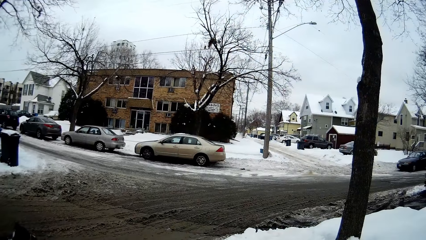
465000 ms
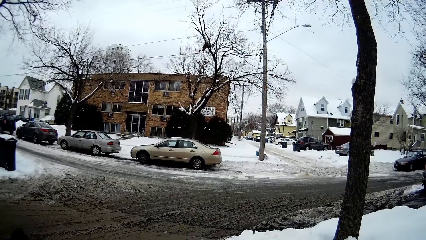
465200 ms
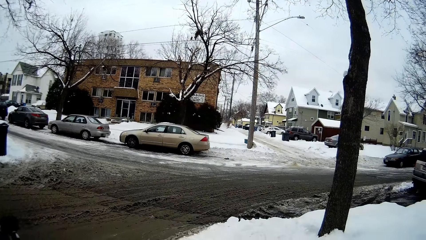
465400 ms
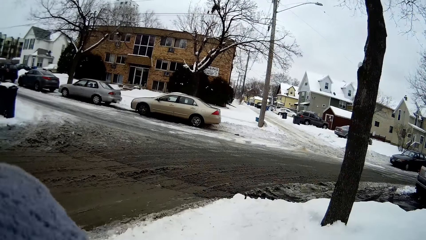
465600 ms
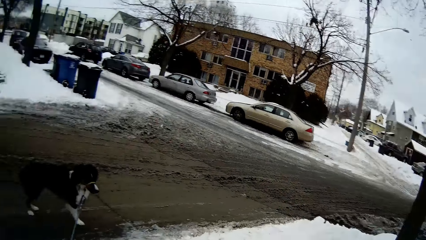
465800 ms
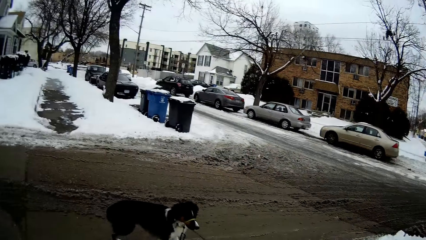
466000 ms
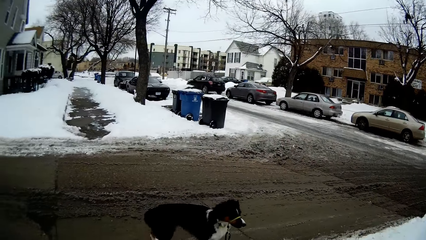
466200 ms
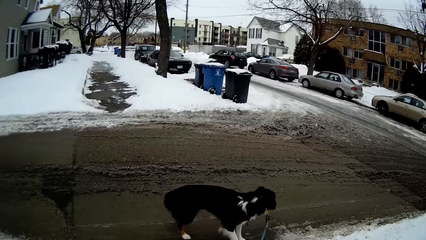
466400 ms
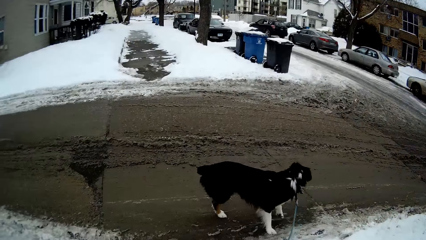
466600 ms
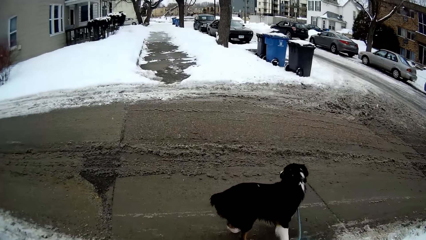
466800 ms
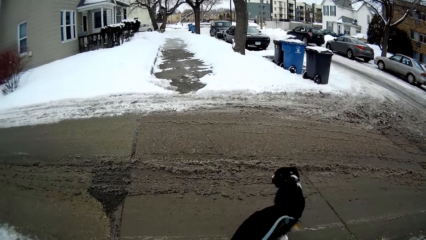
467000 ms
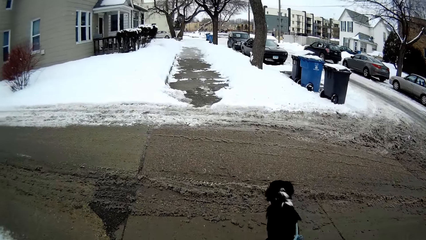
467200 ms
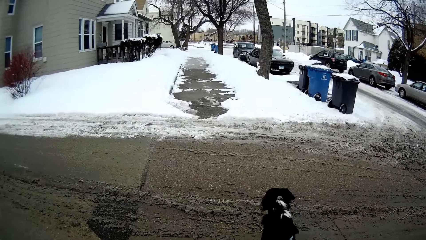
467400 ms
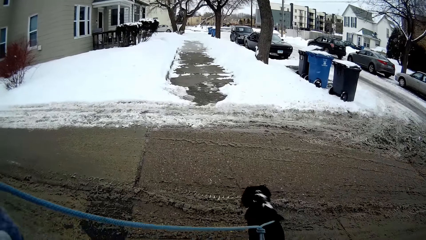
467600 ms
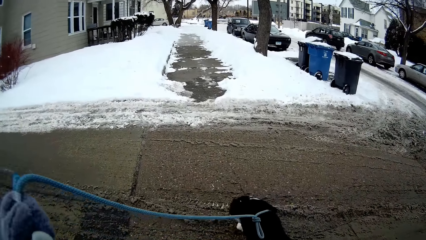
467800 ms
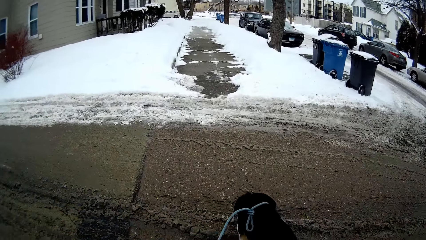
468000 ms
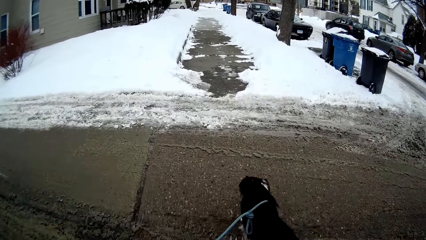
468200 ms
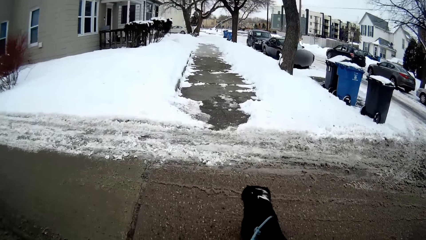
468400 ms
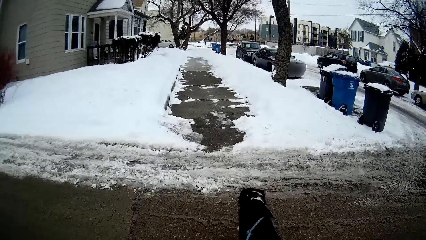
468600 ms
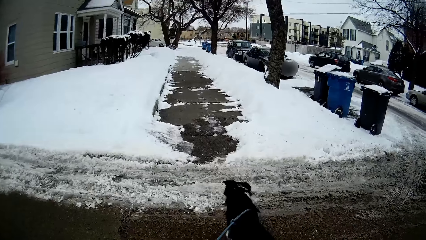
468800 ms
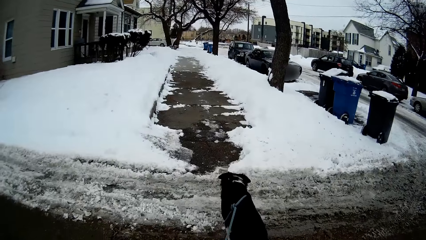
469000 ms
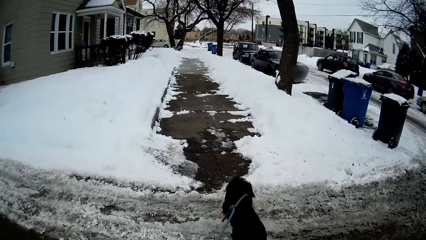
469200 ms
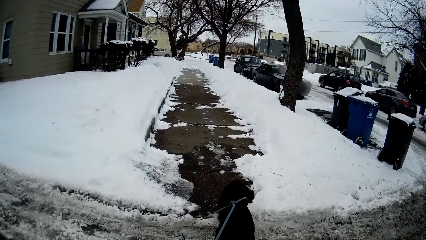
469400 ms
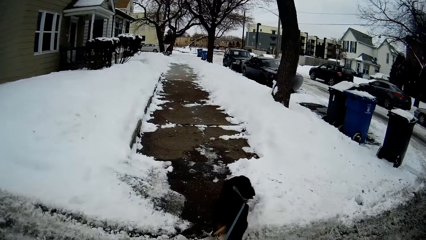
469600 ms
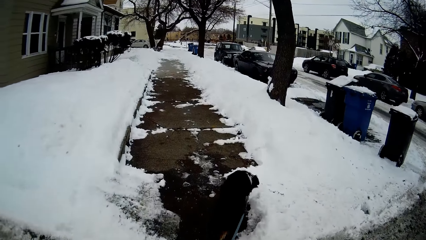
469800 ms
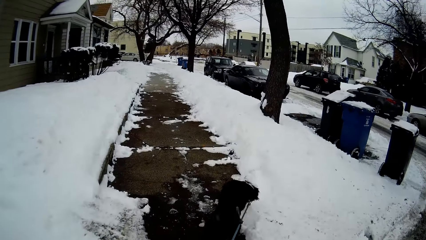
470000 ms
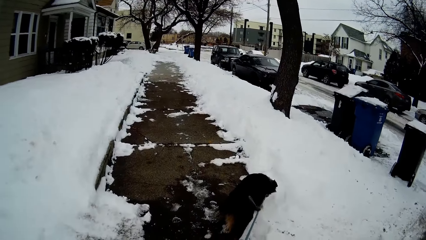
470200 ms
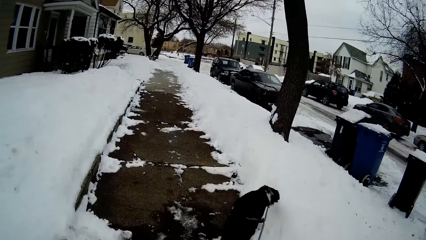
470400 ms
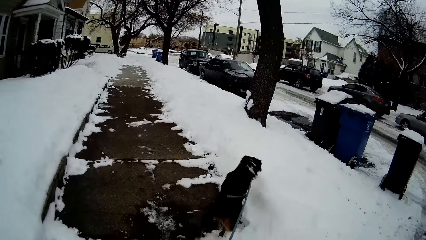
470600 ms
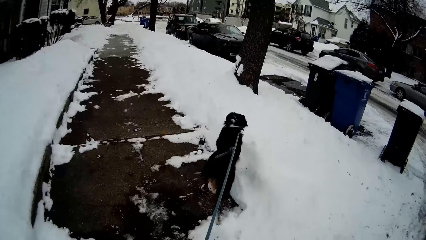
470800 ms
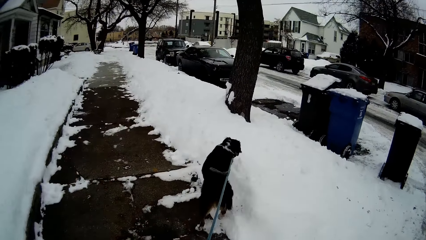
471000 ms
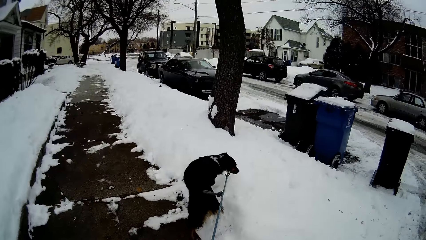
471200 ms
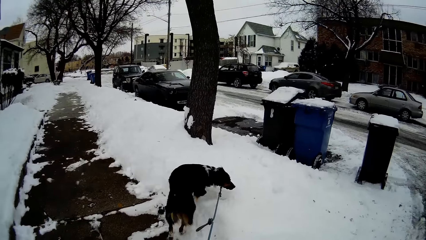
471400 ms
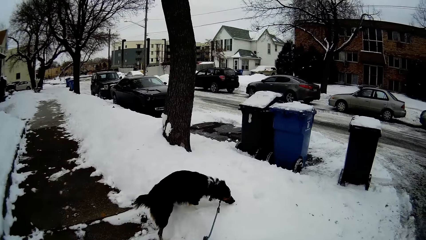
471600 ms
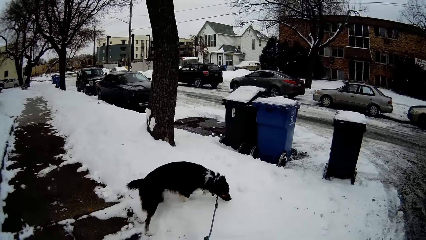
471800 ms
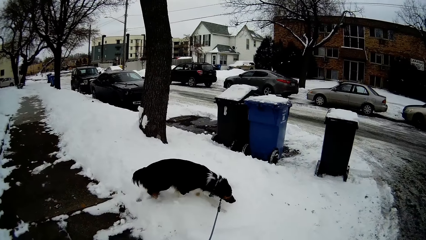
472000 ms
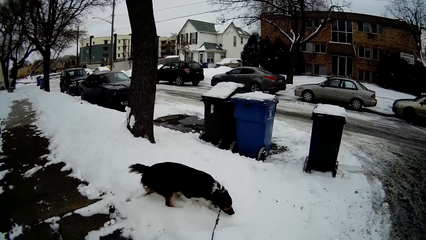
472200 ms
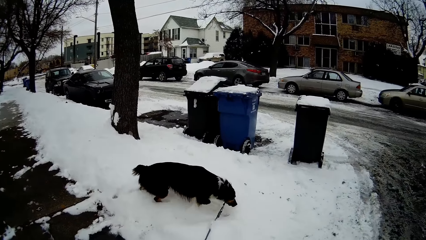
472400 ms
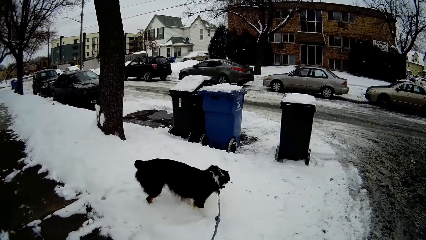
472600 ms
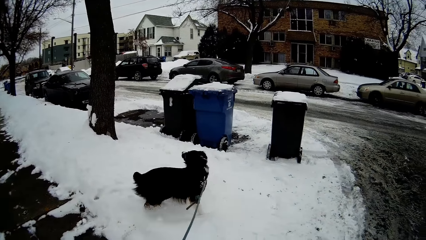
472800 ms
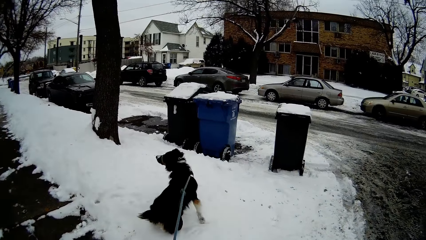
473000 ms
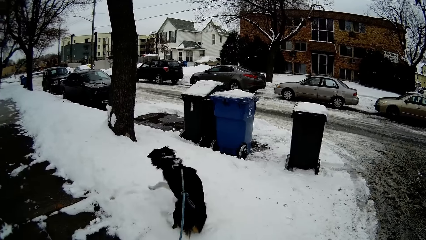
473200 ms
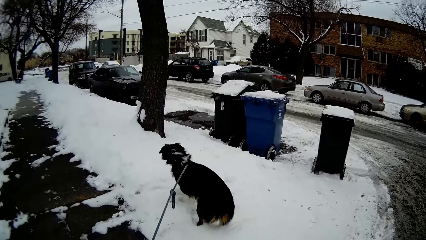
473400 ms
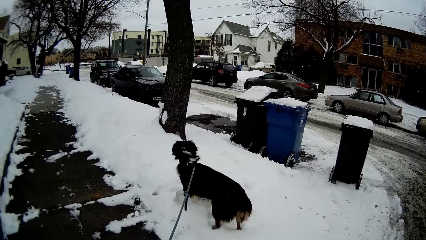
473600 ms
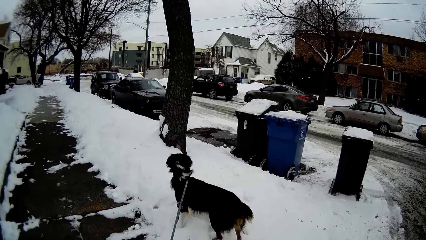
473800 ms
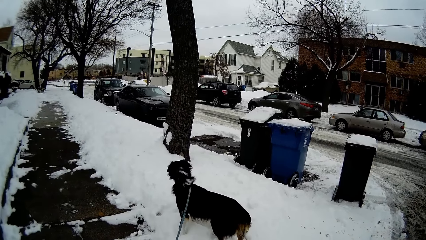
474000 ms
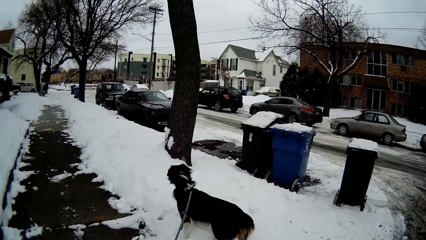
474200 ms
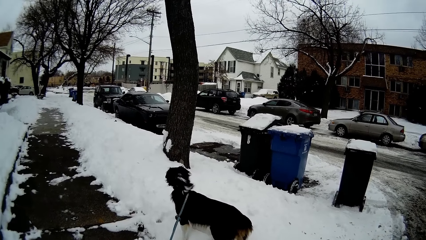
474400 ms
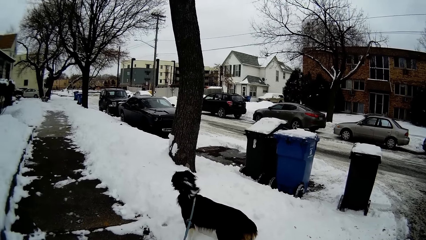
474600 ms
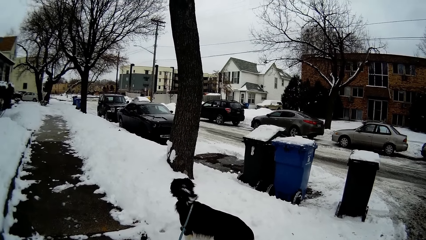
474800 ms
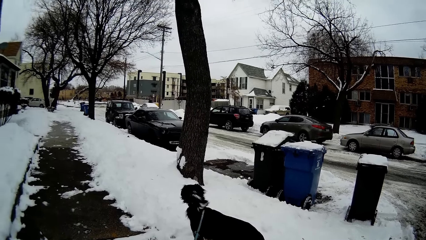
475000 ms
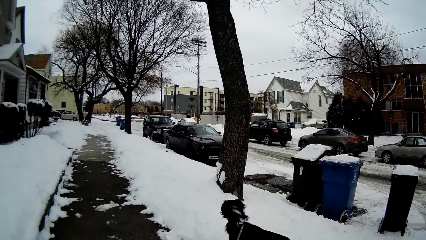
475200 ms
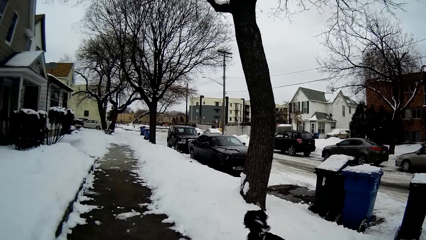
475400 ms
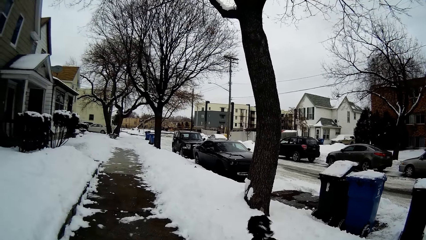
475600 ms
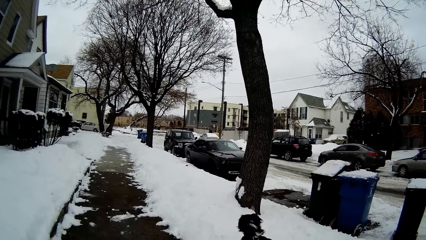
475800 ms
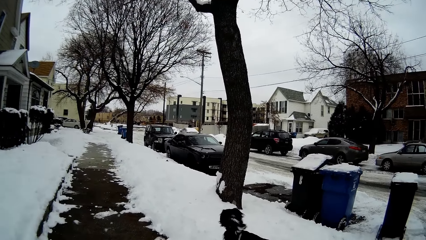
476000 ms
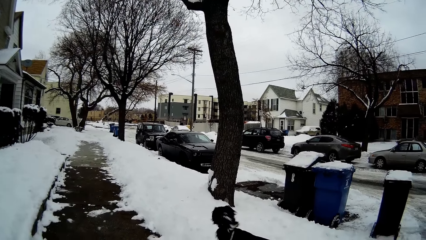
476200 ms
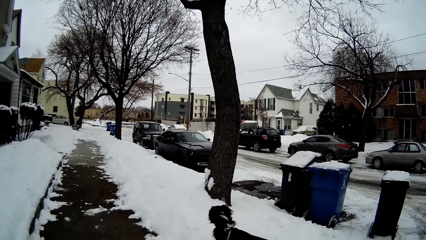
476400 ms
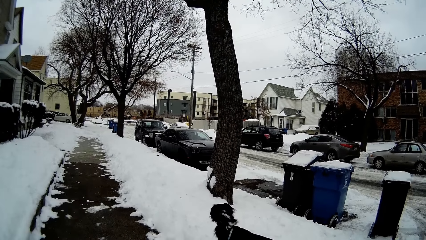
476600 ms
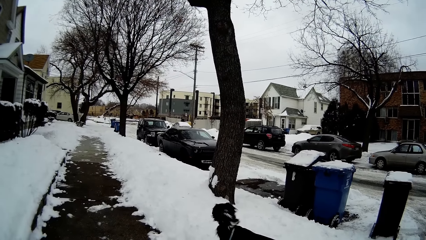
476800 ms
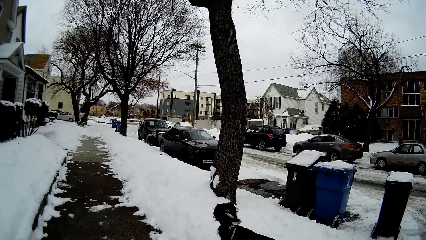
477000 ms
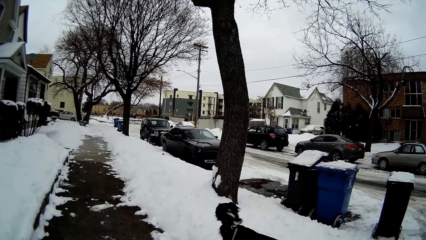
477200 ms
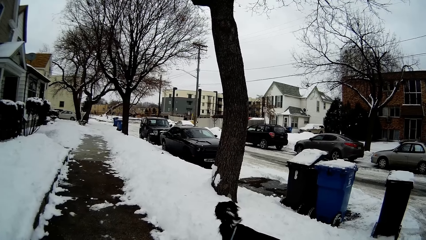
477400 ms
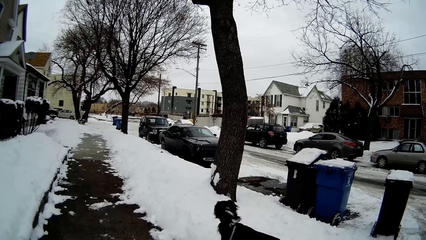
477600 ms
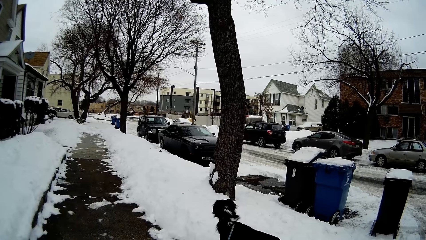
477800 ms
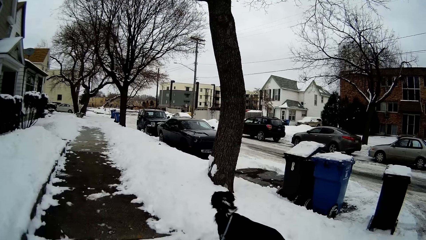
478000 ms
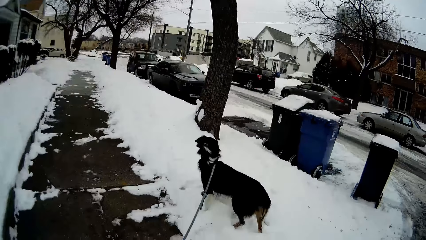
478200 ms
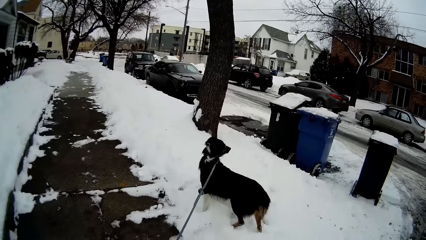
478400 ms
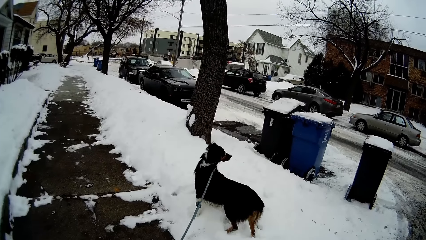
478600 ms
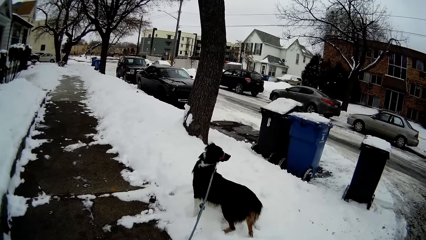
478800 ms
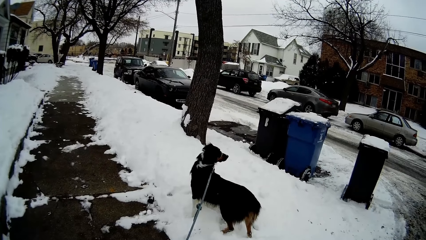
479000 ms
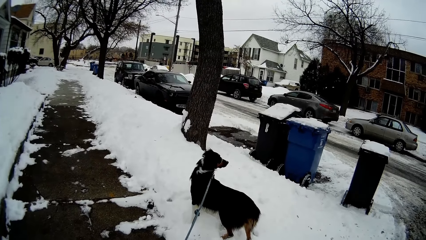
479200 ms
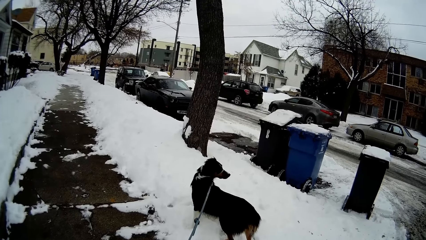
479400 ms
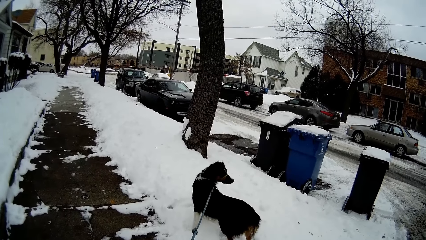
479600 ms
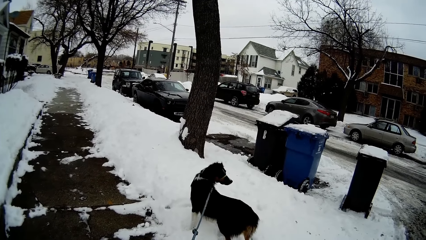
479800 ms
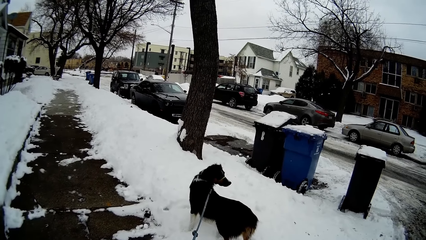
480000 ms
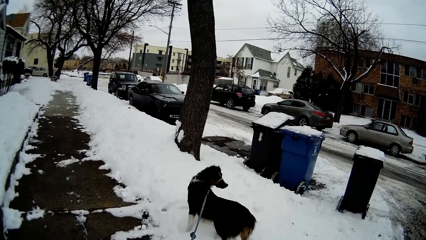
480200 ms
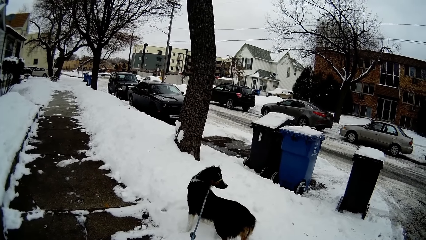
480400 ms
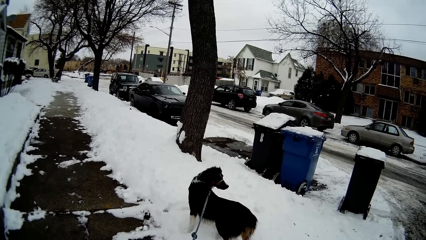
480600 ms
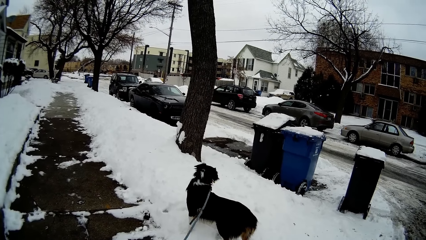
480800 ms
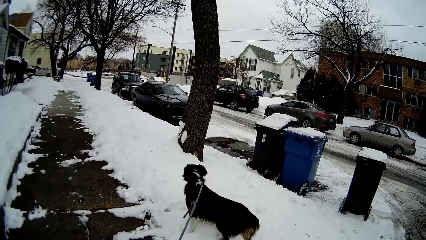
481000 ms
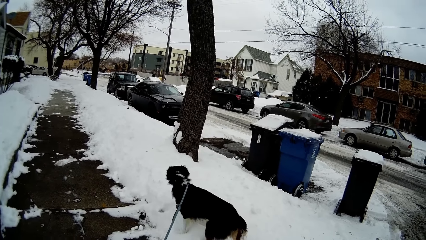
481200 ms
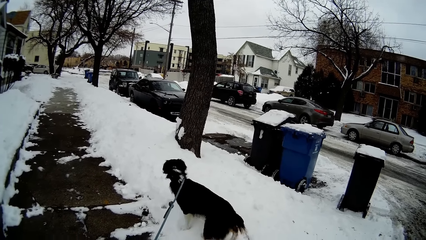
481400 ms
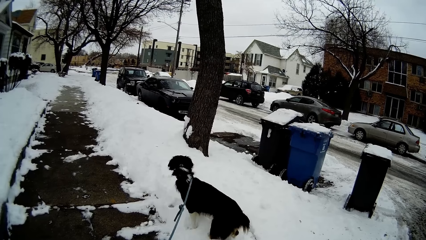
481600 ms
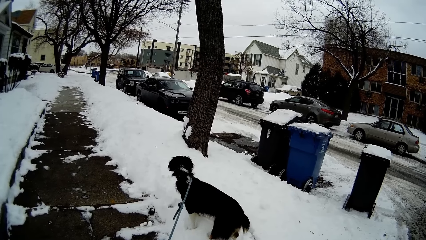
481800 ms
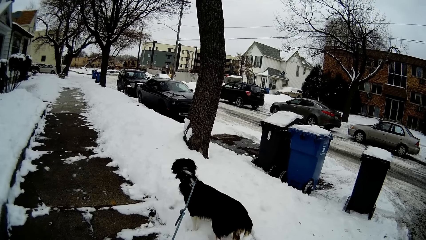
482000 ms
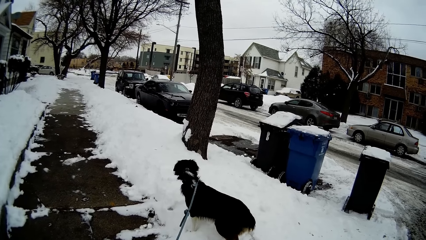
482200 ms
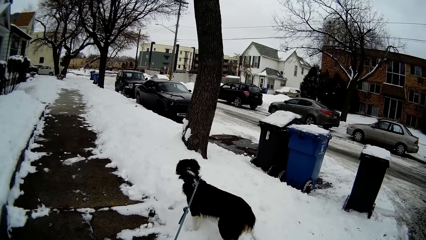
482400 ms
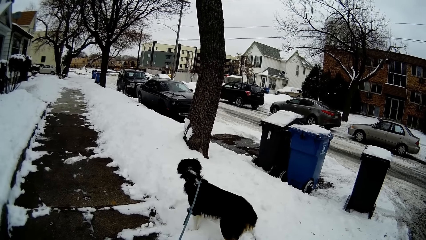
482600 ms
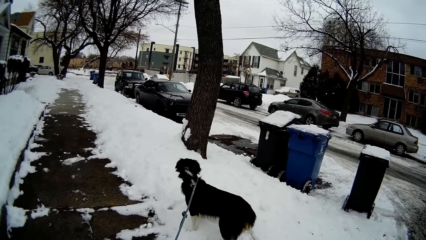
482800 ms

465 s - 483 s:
The camera wearer moves a hand. They walk on the walkway in the compound. The dog walks forward. The camera wearer looks around.
